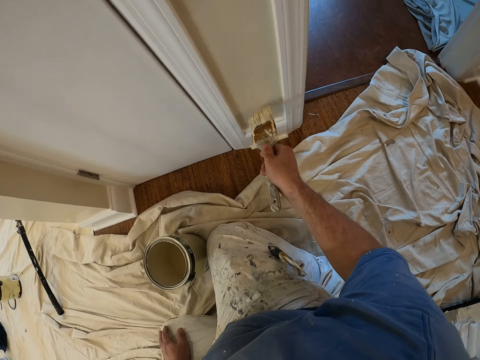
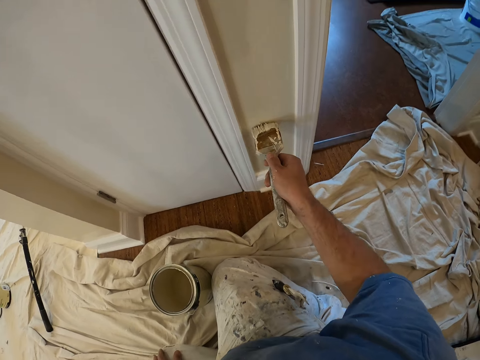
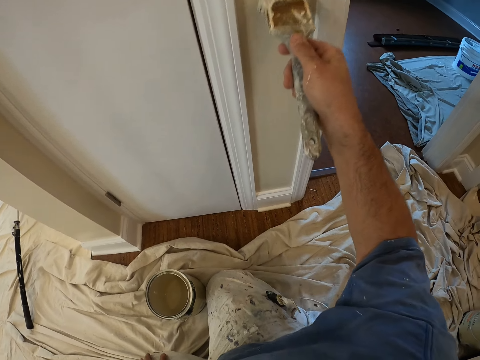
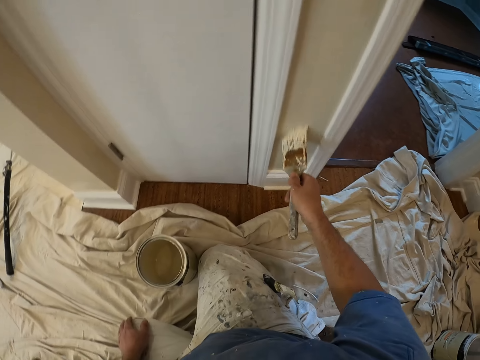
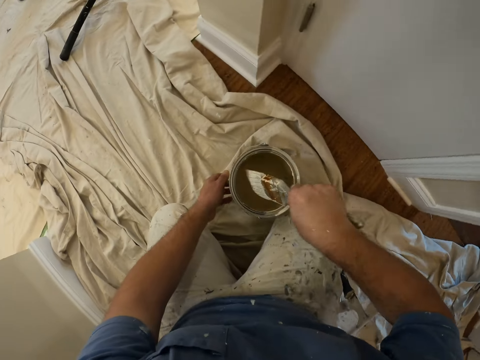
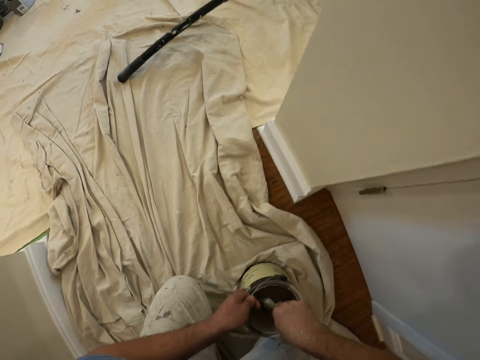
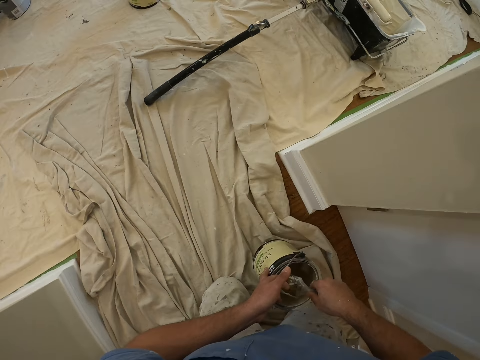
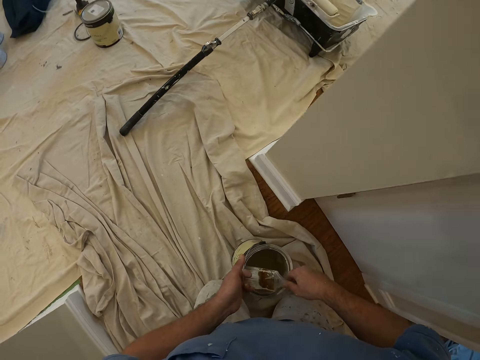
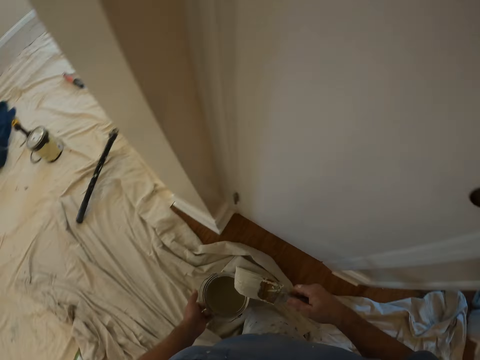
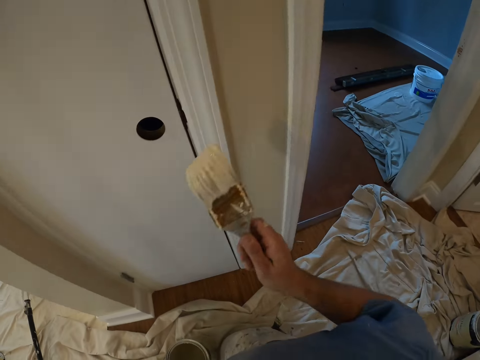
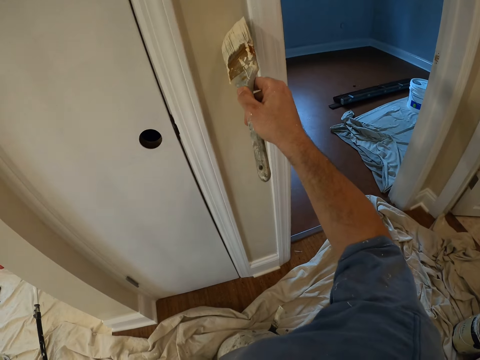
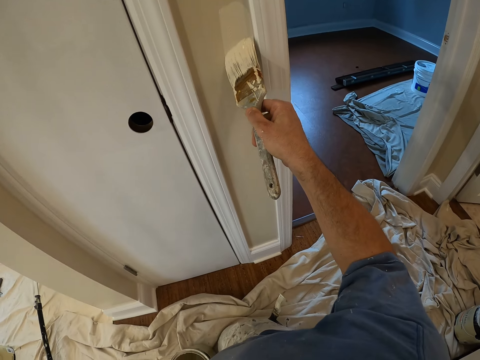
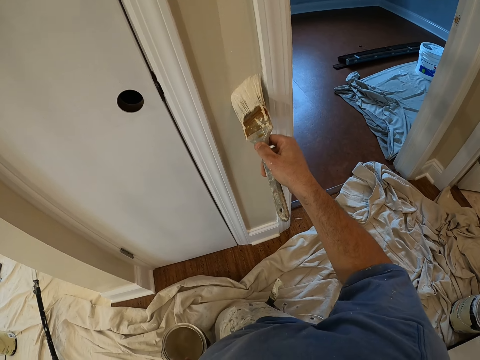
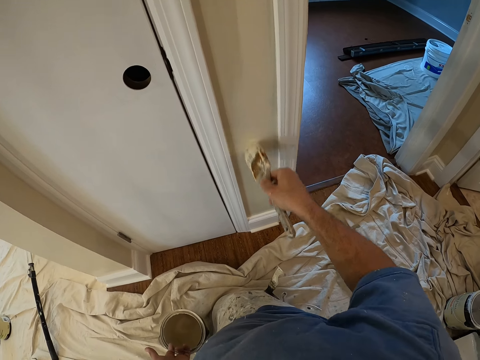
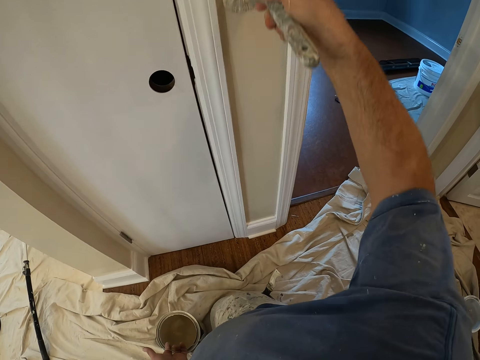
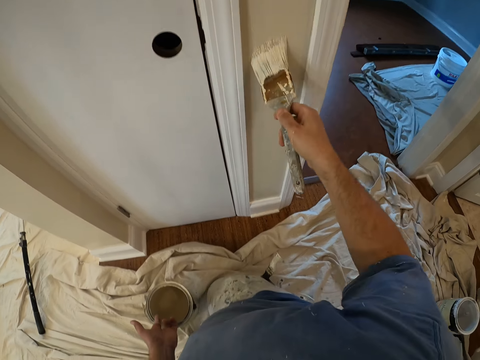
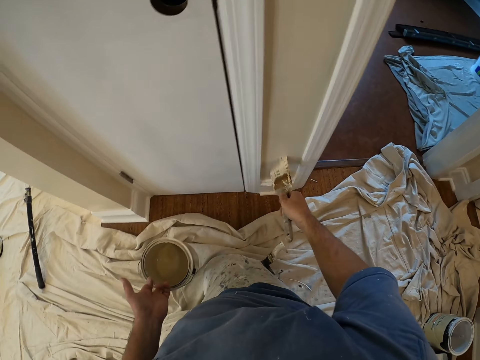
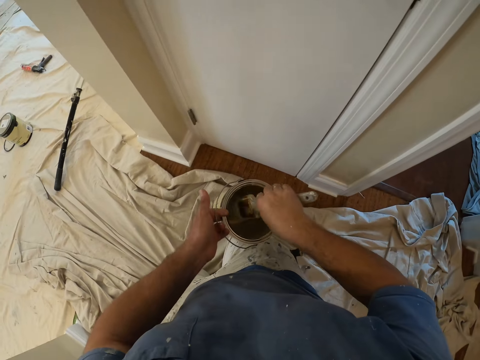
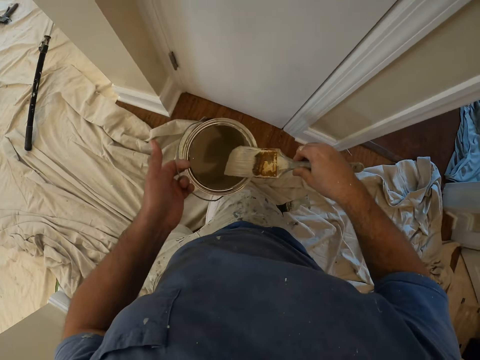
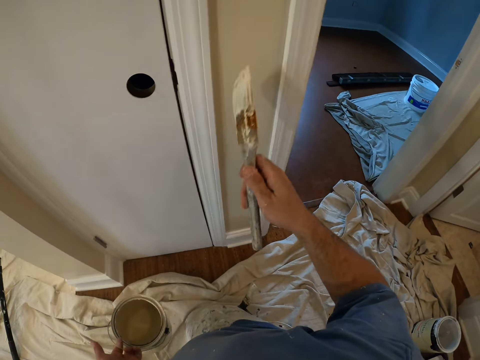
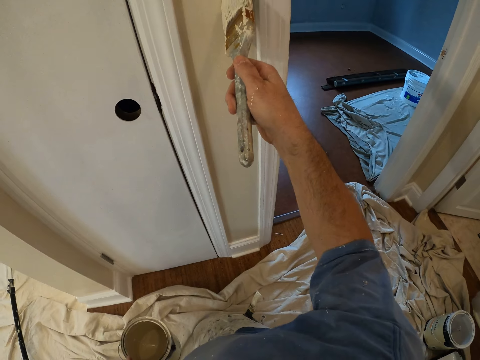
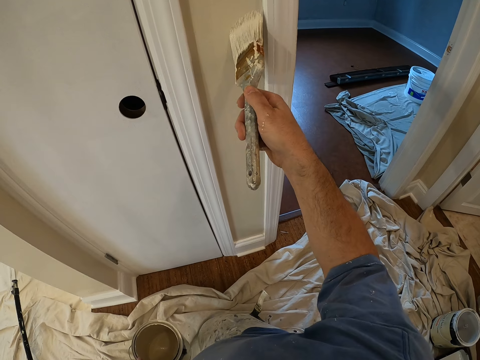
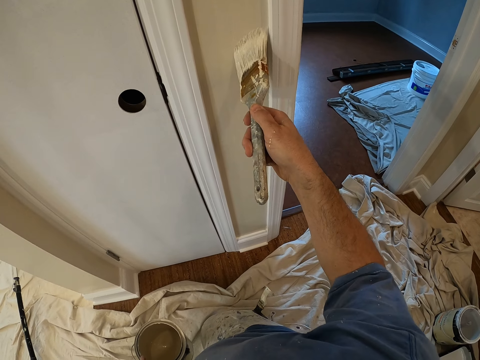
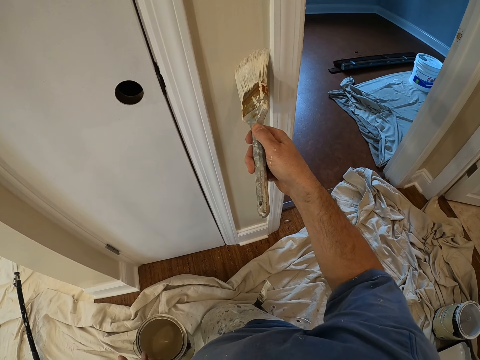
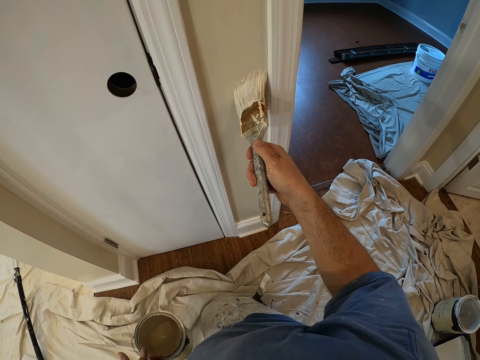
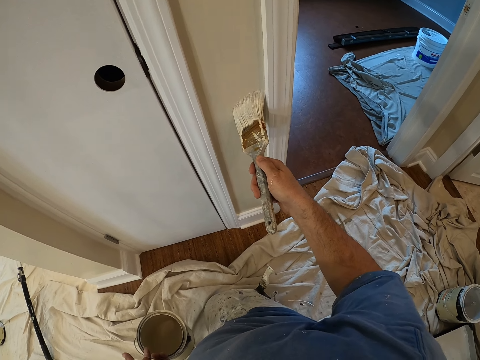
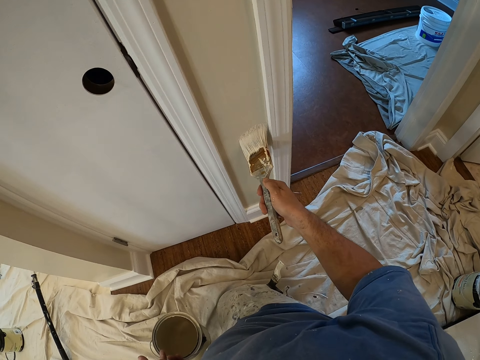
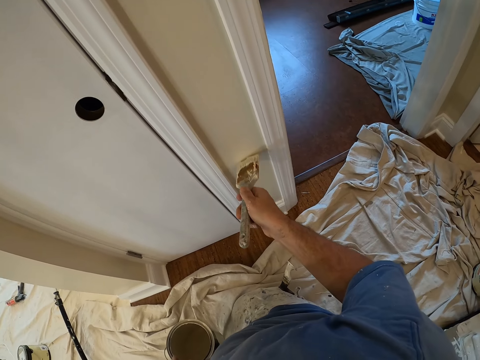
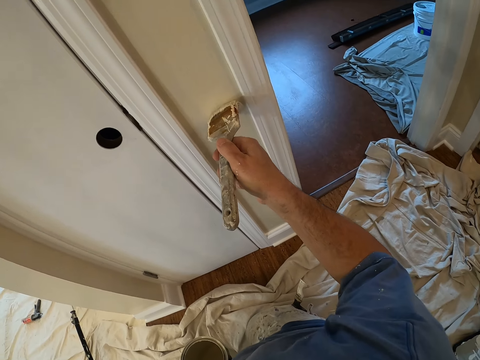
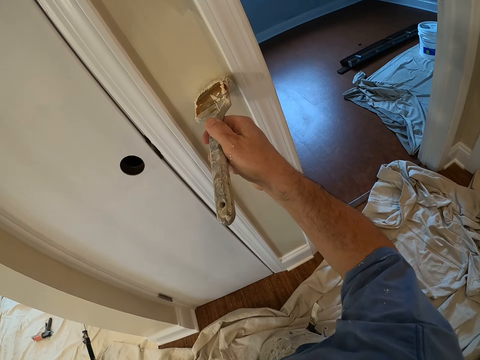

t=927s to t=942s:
The camera wearer dips the paint brush into the bucket of paint. They lift the bucket of paint. They continue to paint the wall. They dip the paint brush into the bucket of paint. They continue to paint the wall.

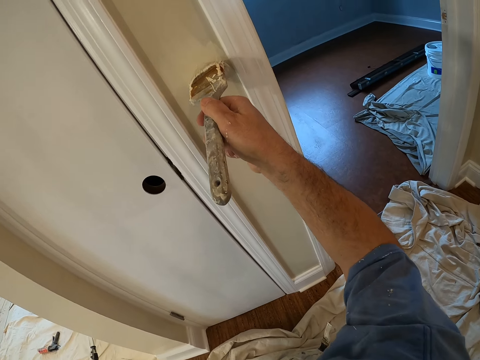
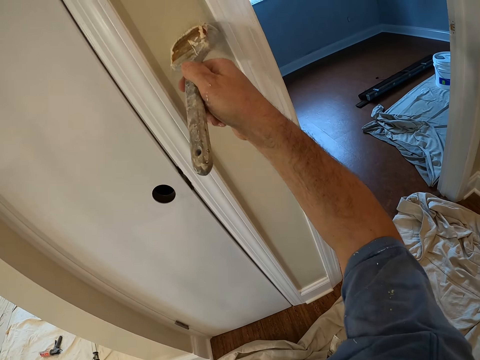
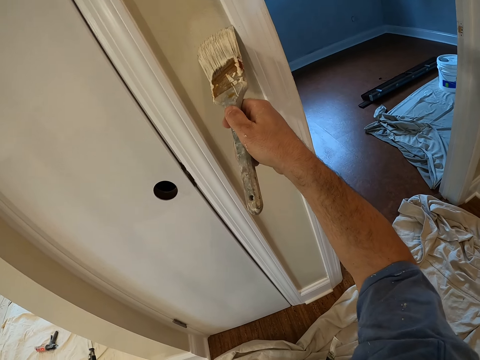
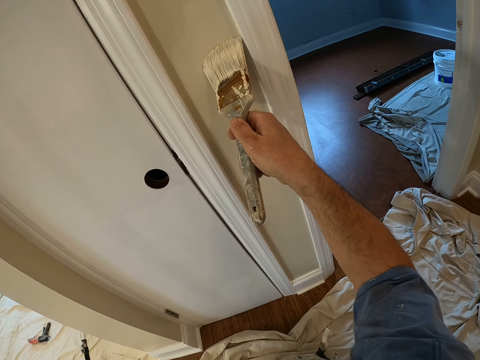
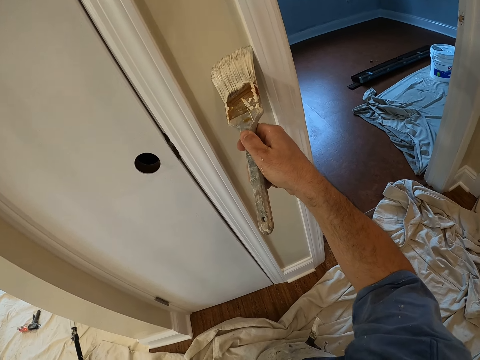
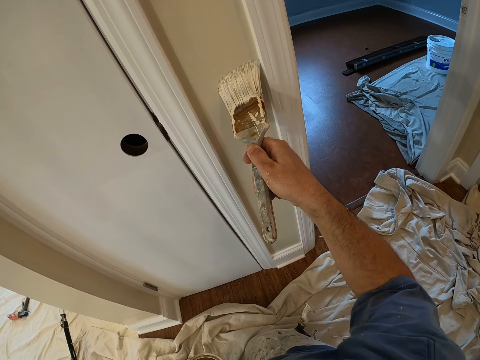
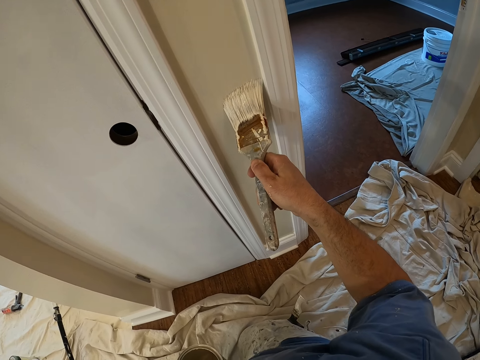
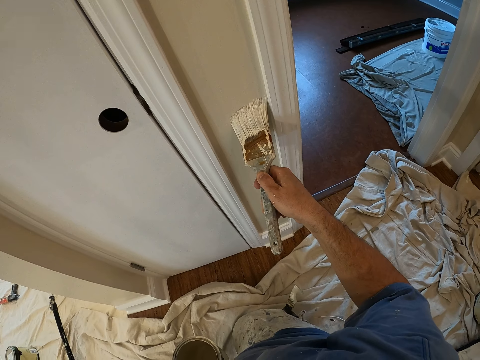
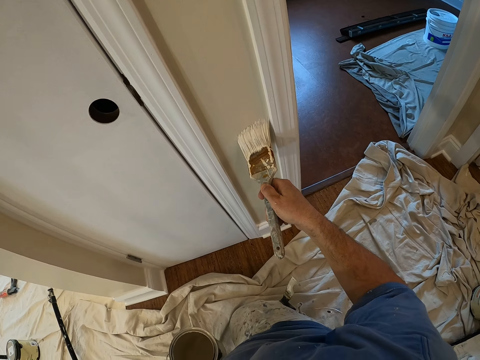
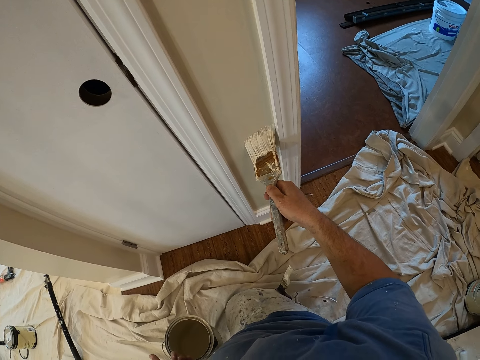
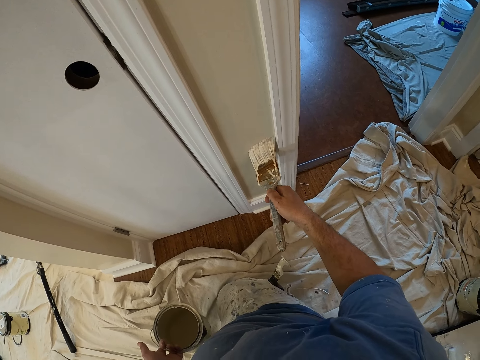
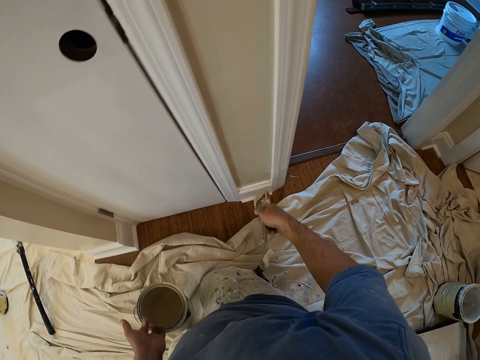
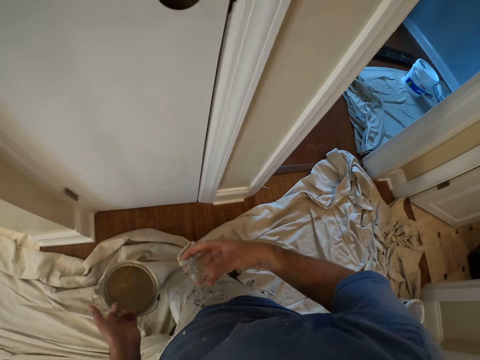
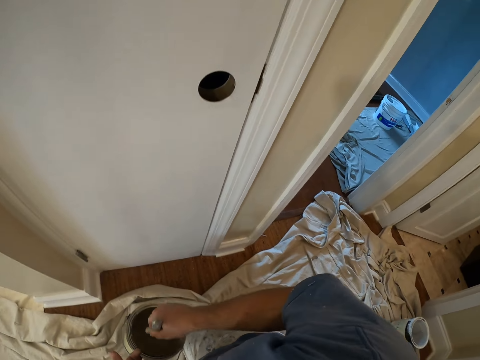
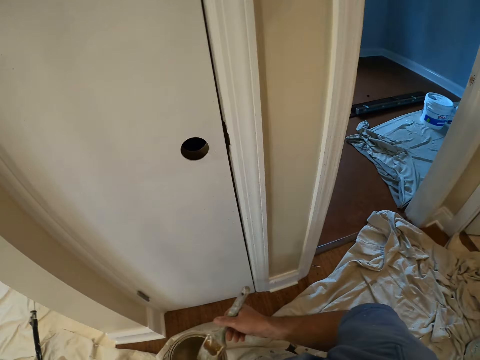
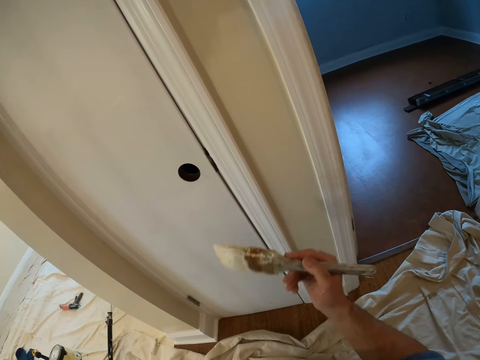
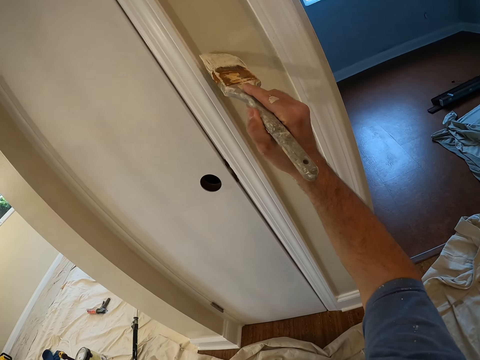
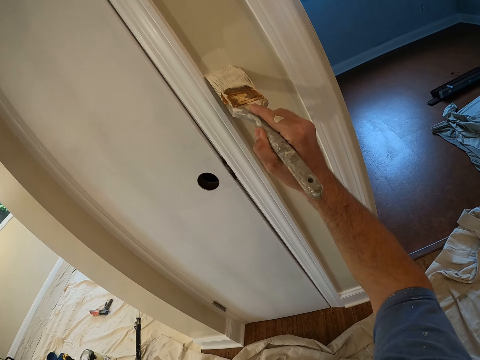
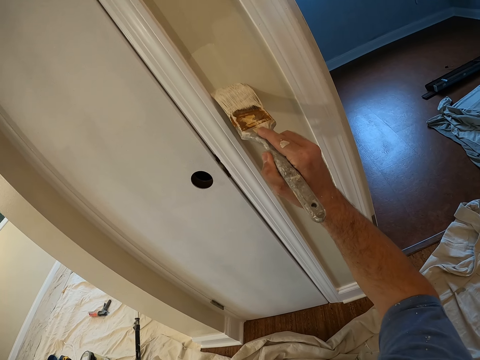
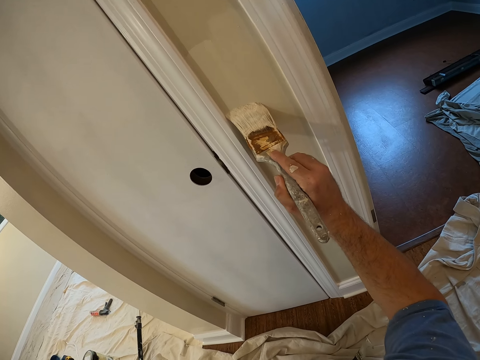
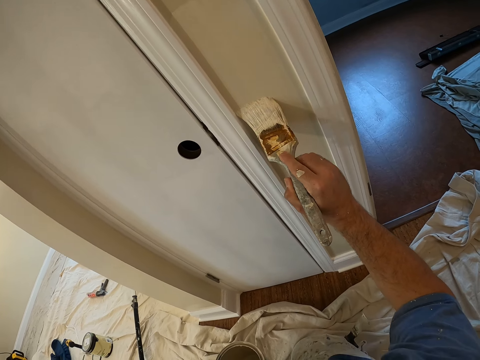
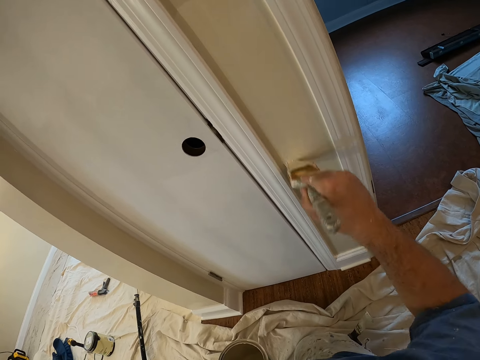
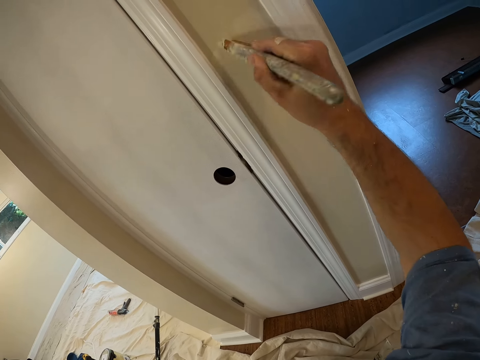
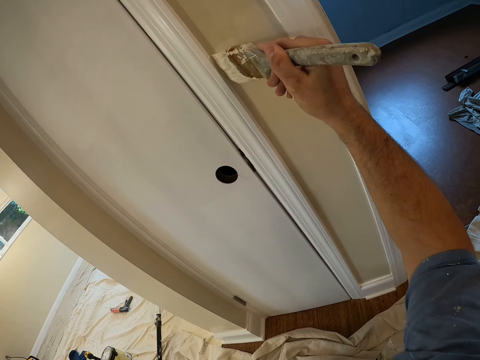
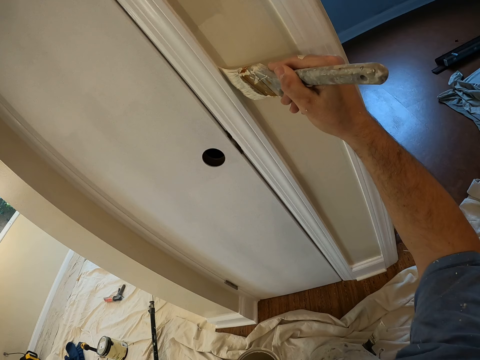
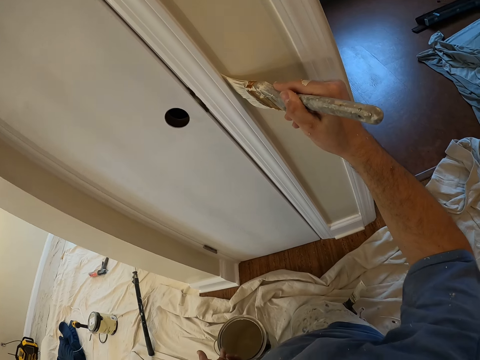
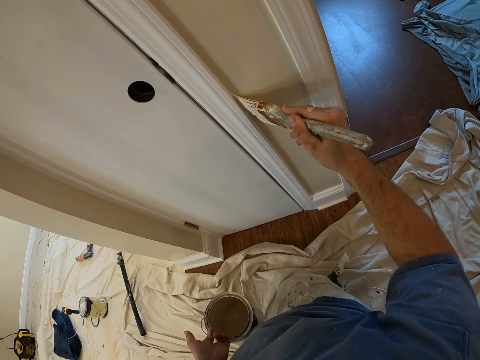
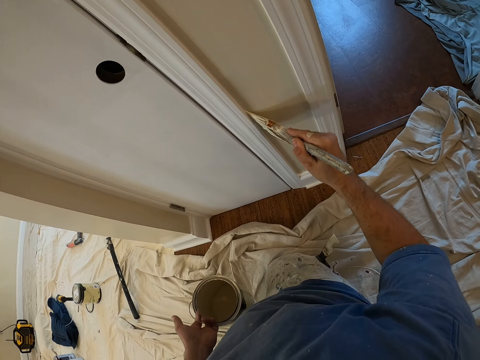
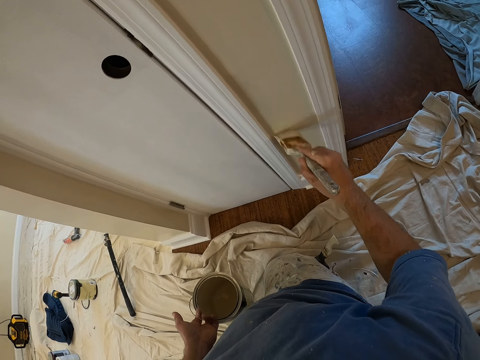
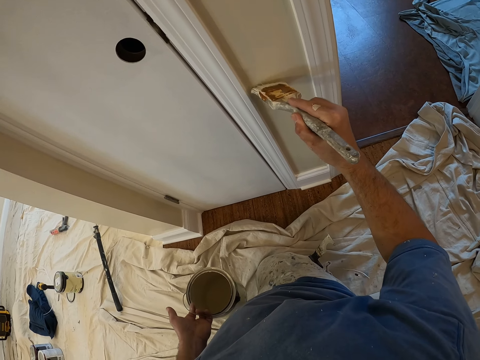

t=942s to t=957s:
The camera wearer dips the paint brush into the bucket of paint. They continue to paint the wall.
